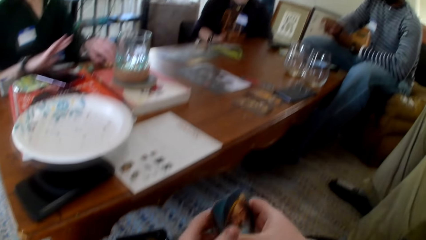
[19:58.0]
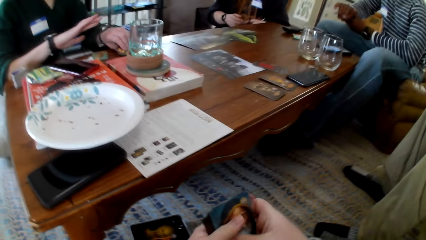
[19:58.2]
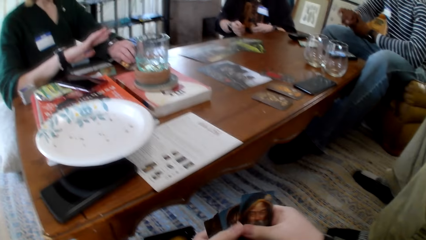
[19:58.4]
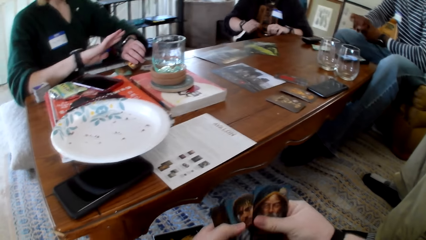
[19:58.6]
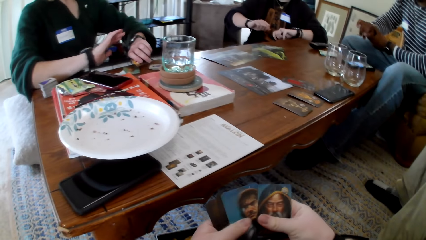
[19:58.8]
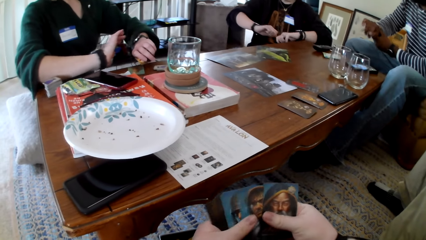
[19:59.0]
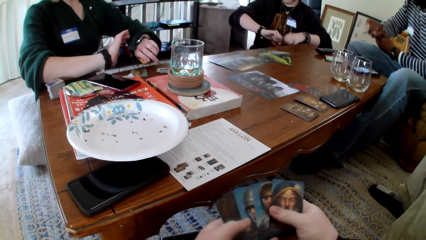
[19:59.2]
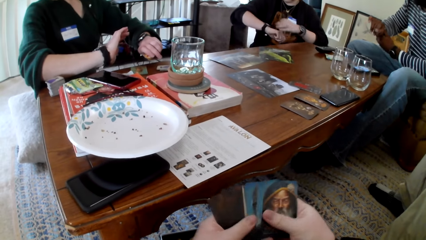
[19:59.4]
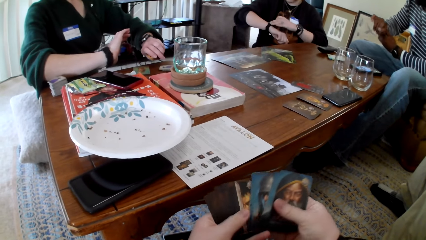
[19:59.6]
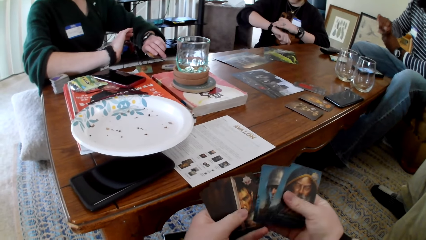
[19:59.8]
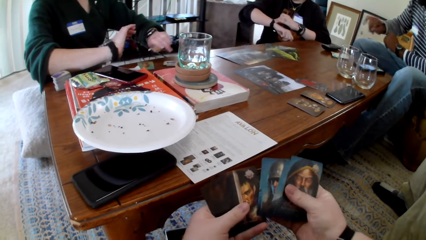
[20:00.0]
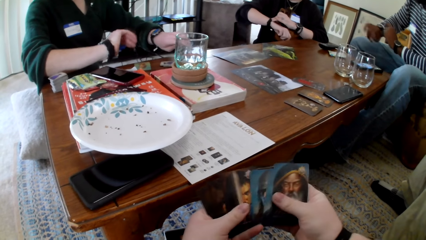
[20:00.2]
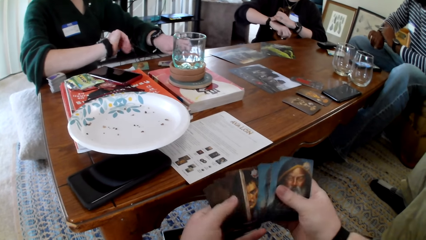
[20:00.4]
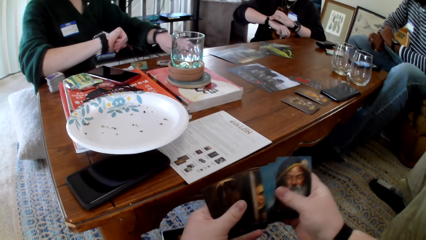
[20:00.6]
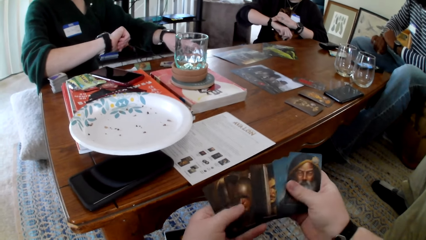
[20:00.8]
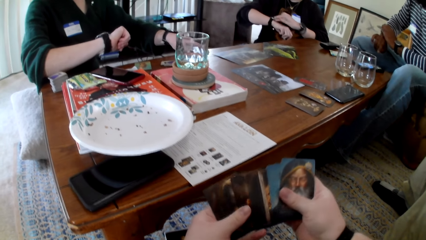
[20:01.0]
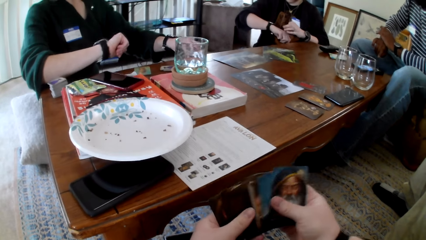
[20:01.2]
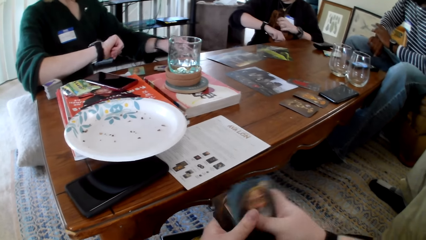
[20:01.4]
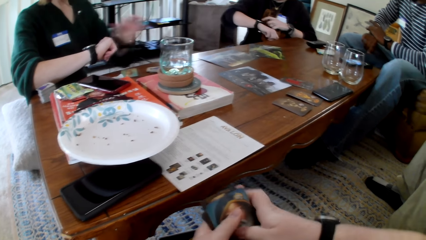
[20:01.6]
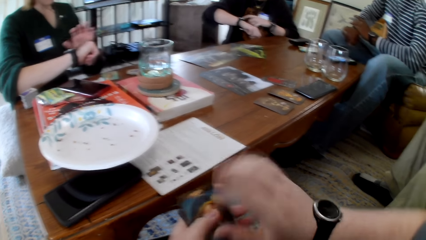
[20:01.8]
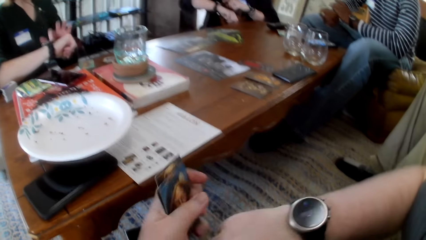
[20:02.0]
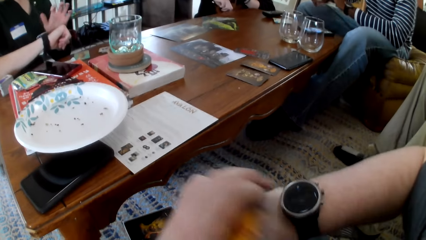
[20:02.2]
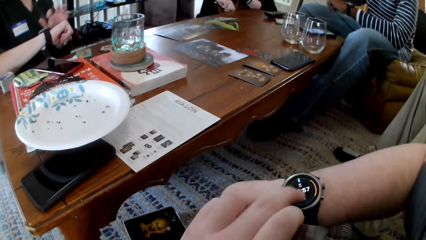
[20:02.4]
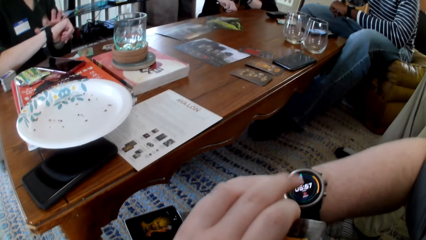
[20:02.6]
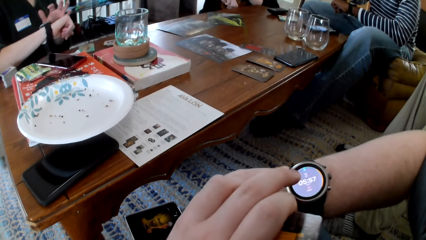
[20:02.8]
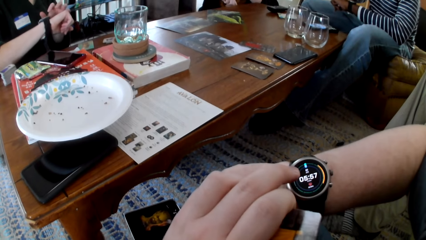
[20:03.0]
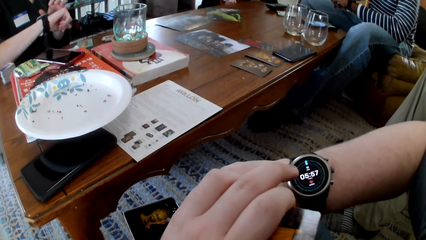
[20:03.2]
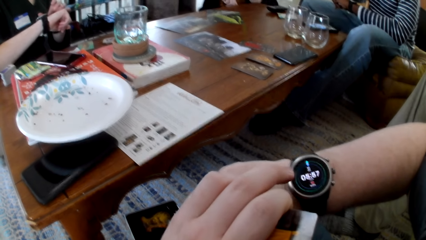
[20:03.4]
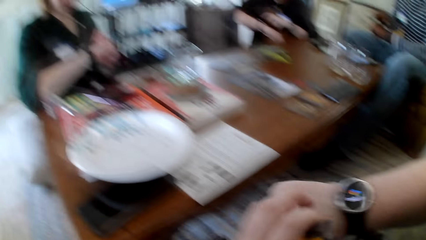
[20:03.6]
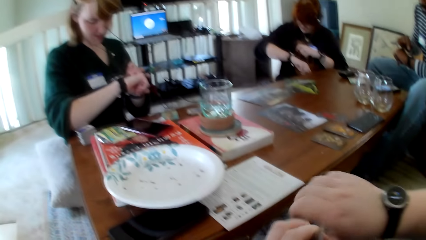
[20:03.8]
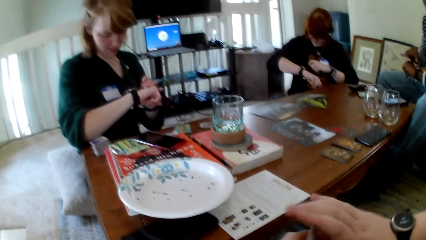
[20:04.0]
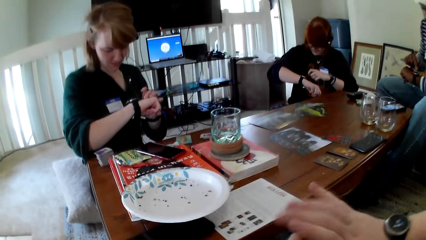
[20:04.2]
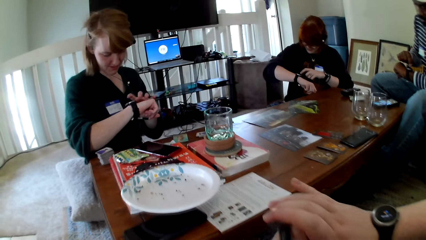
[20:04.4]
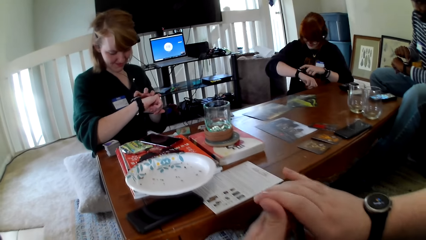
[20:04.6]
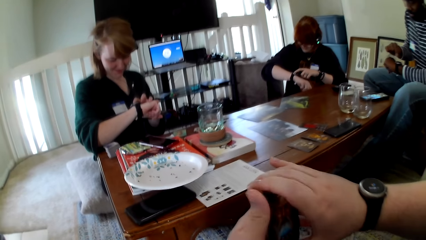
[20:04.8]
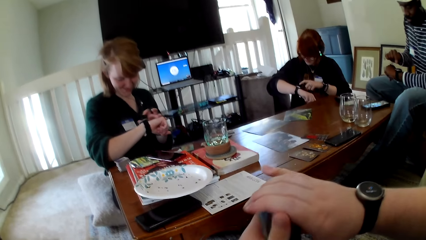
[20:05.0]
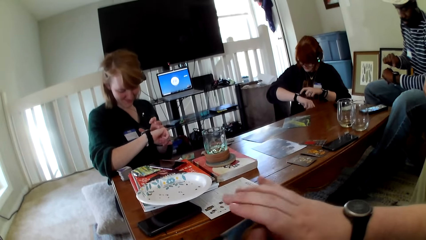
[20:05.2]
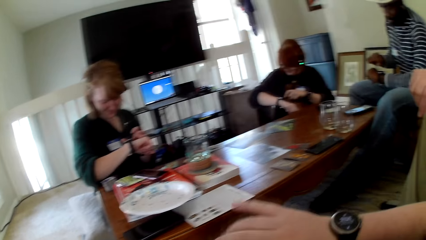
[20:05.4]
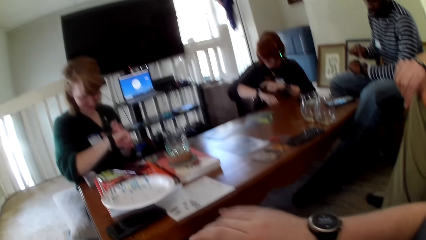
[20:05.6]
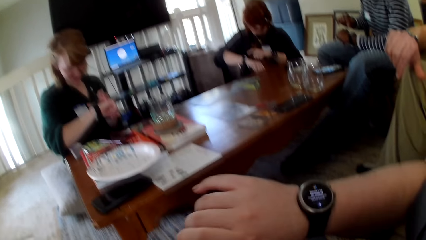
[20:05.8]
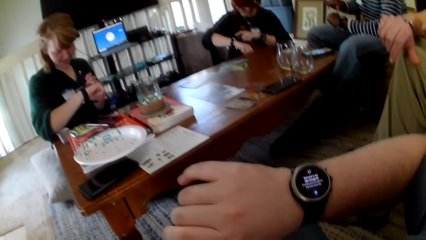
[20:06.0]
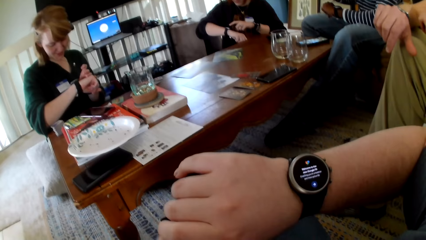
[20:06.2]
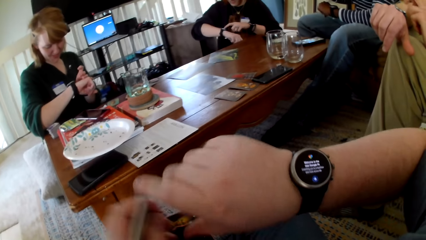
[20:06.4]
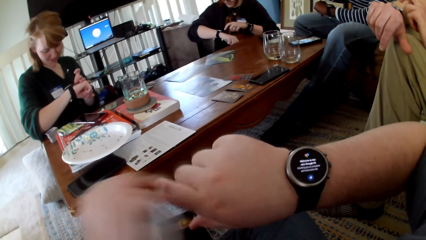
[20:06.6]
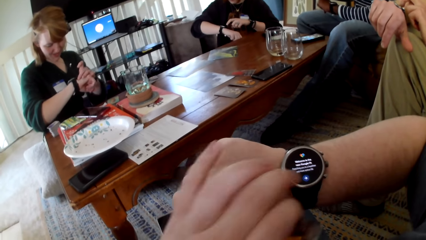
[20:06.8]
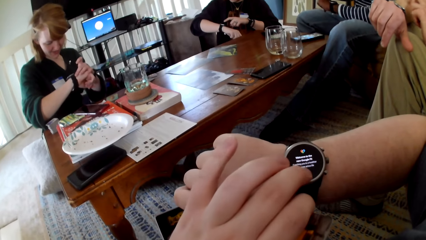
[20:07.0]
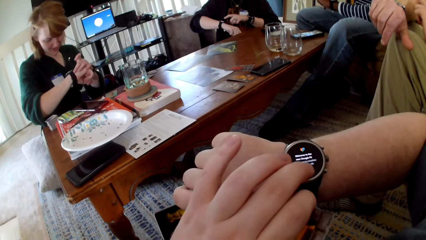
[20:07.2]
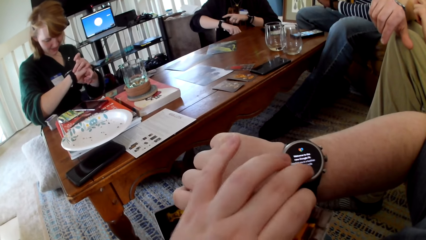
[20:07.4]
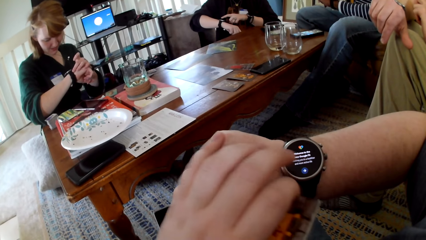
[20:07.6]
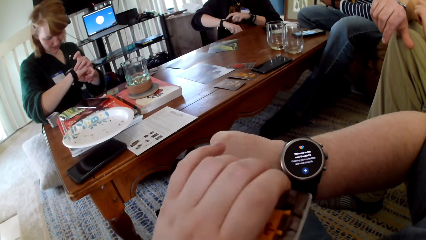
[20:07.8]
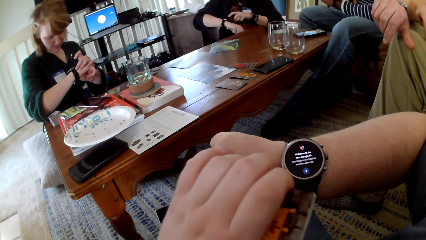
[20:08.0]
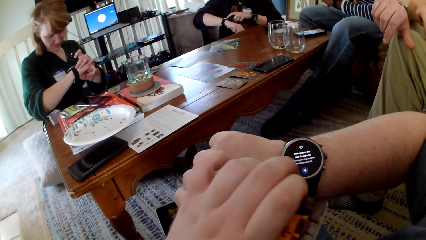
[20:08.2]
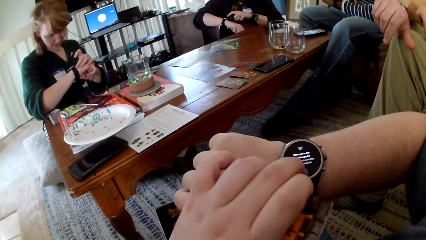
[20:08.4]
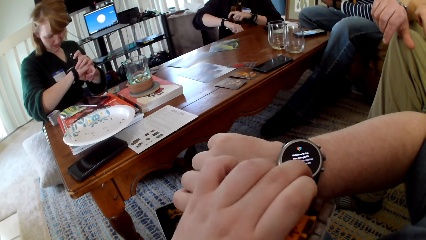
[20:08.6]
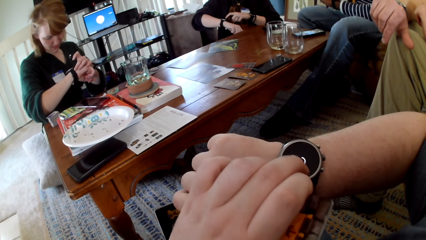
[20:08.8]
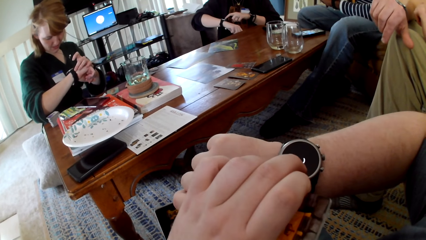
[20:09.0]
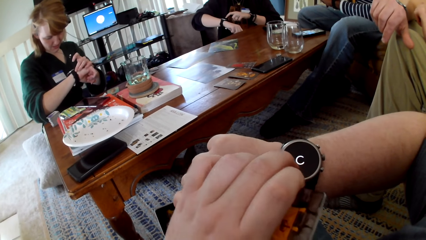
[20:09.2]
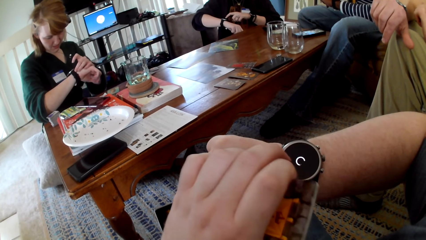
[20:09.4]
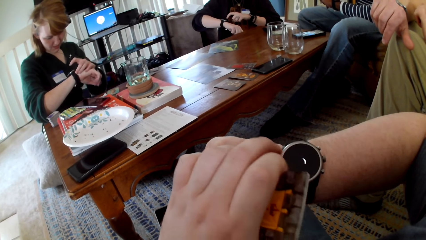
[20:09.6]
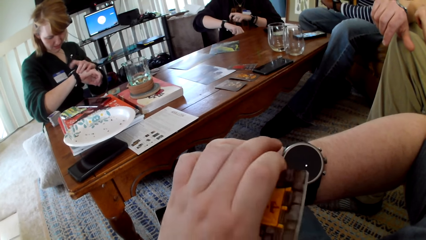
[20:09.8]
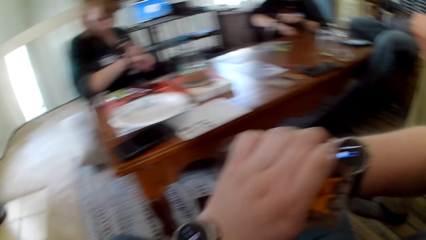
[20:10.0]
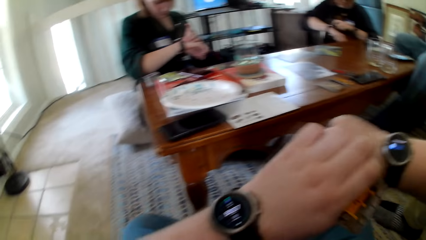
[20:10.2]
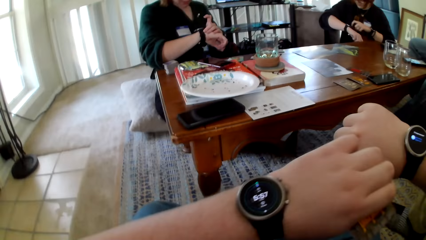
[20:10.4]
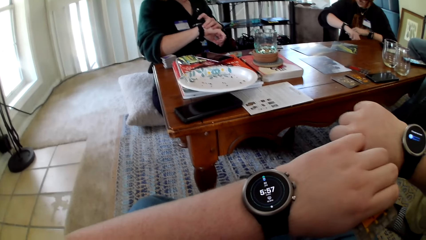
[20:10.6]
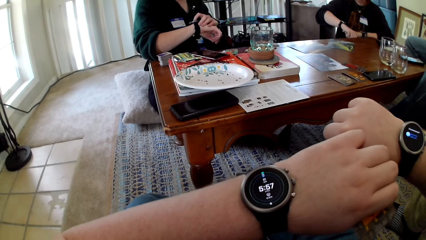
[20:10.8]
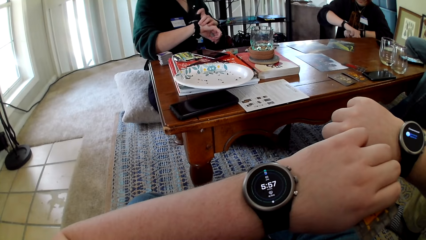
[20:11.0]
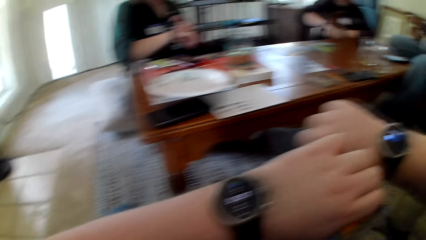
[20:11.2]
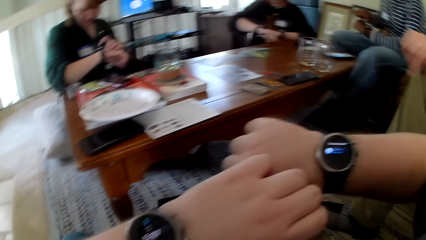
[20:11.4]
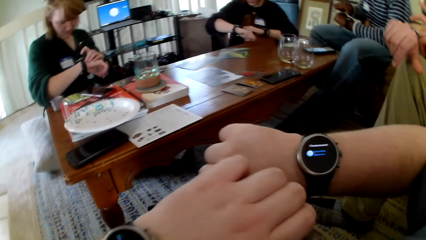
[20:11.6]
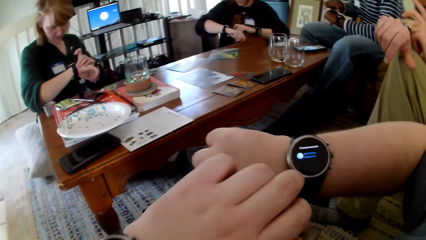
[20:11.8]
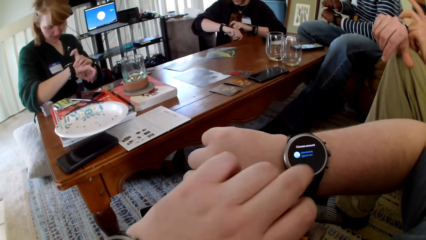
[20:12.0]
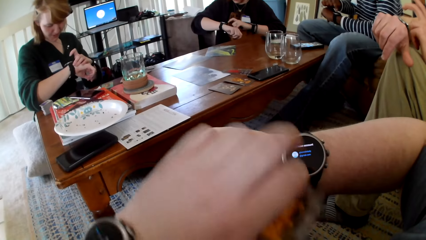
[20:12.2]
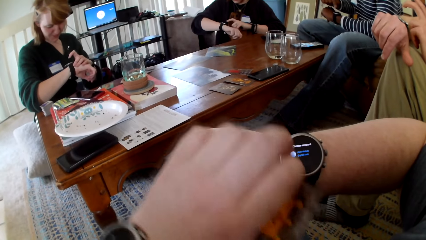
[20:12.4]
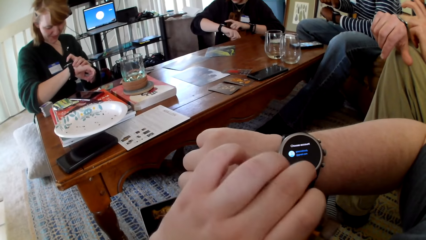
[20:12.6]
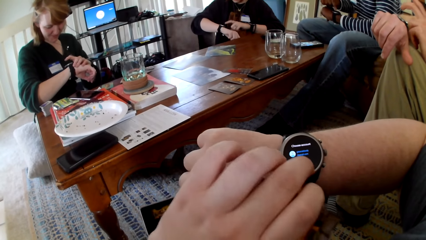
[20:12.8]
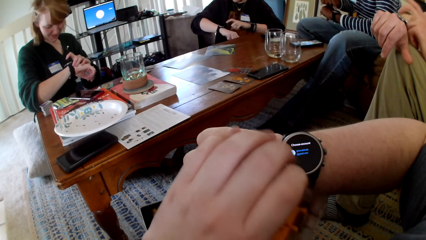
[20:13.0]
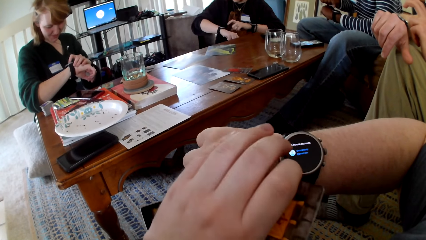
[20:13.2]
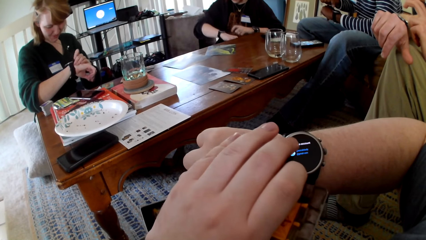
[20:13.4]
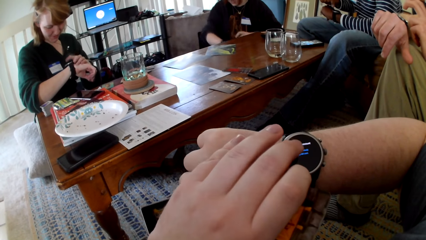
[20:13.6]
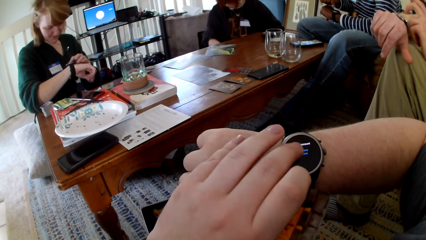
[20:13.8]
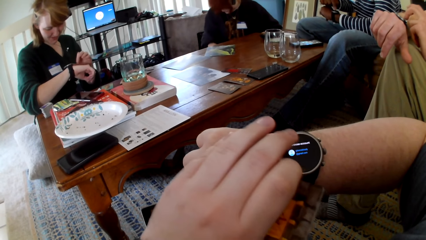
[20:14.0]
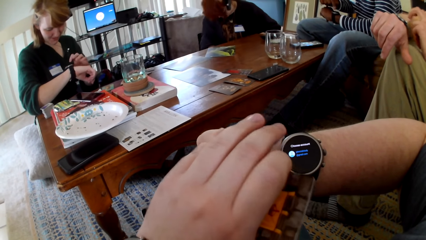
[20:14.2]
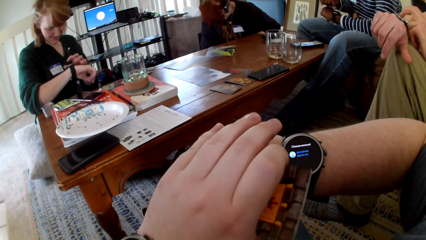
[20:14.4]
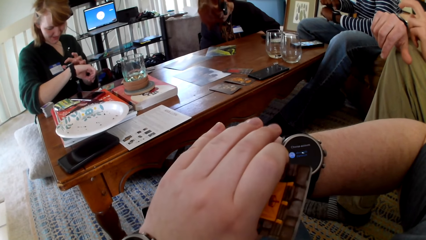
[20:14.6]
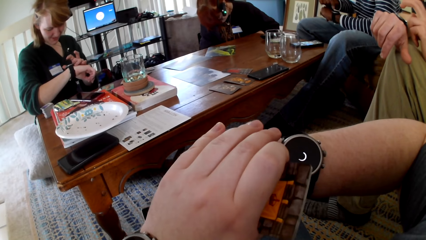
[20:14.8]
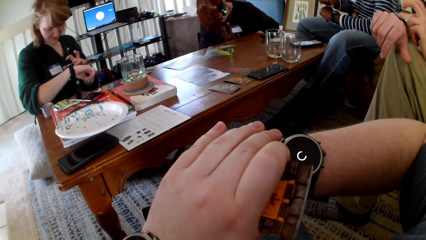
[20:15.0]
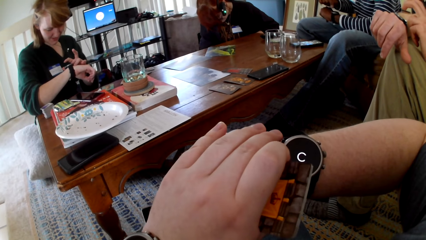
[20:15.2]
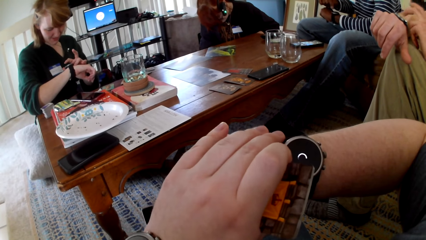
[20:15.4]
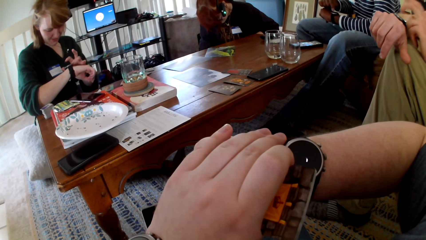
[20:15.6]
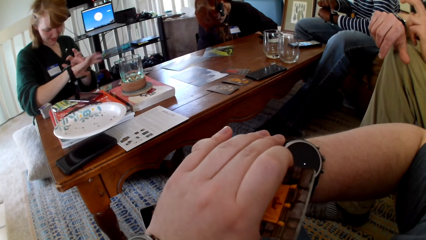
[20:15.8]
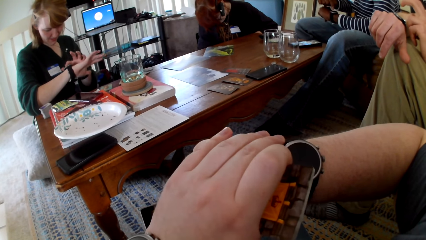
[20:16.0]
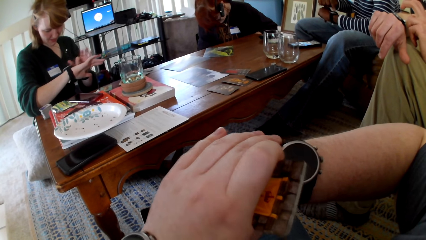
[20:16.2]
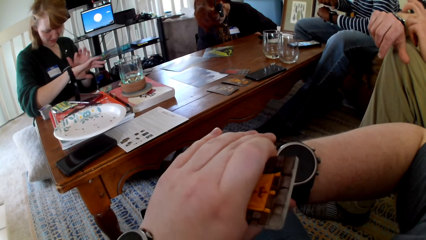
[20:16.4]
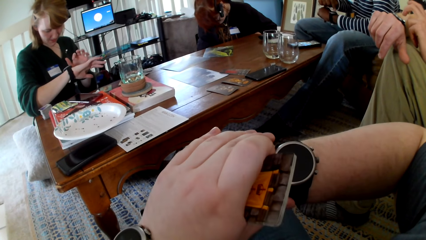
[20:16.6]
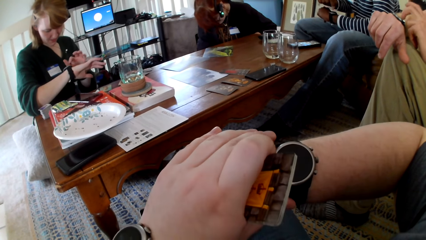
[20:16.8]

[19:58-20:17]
The camera wearer holds the cards with both hands. They check the cards. A woman checks her watch. Another woman holds her watch and checks her watch. The first woman picks up a card. The other woman operates the watch. The camera wearer checks the watch. The first woman operates the watch. The camera wearer operates the watch. They align the cards. They check the watch. A man operates the watch. A person looks at the watch. The camera wearer operates the watch. Another person looks at the watch. Another person looks at the watch. Another person looks at the watch. The camera wearer checks the watch. They operate the watch.
